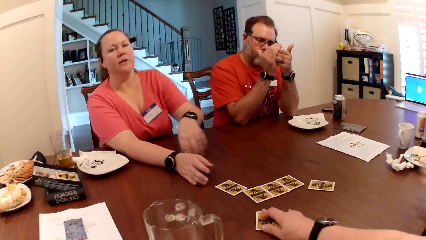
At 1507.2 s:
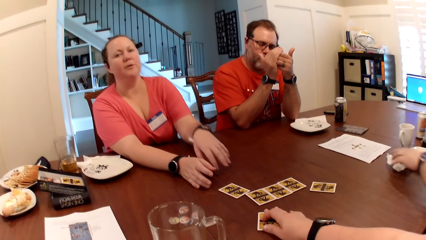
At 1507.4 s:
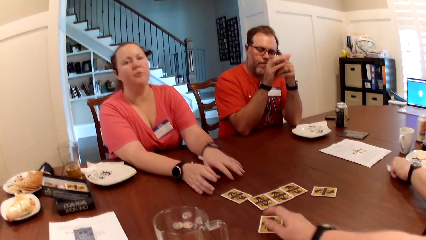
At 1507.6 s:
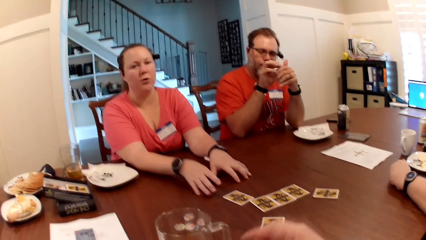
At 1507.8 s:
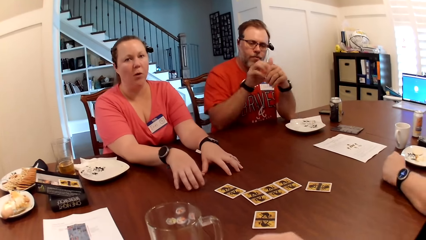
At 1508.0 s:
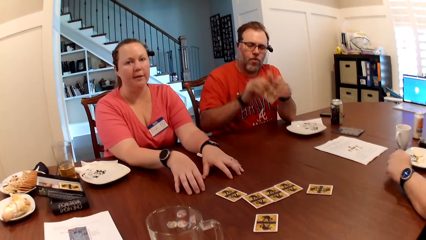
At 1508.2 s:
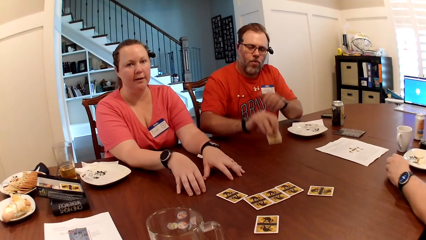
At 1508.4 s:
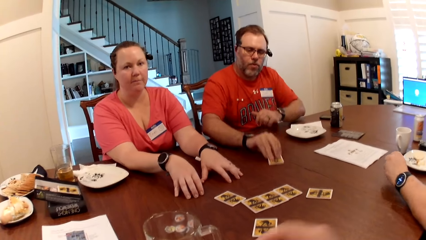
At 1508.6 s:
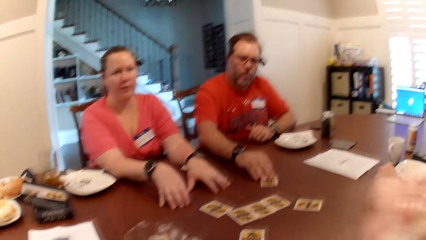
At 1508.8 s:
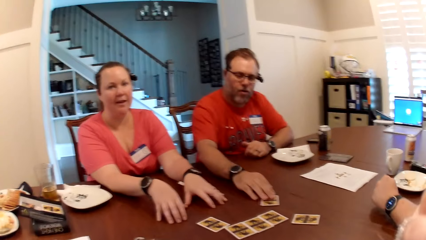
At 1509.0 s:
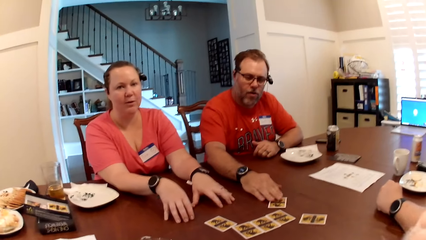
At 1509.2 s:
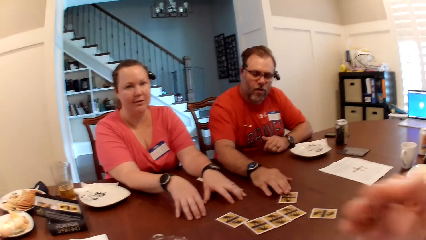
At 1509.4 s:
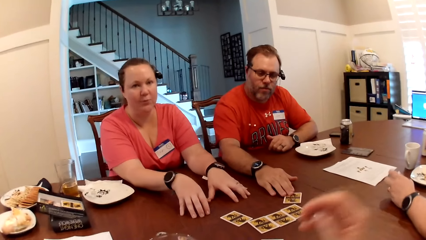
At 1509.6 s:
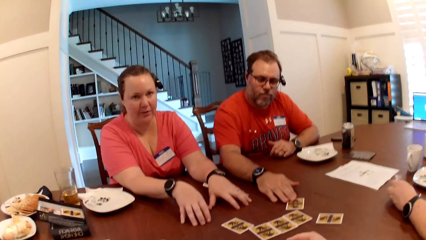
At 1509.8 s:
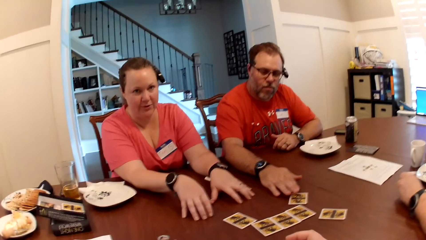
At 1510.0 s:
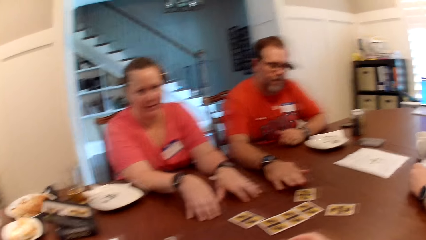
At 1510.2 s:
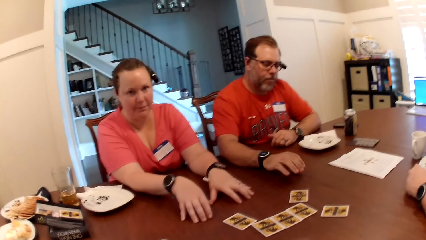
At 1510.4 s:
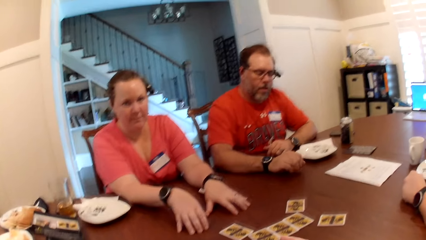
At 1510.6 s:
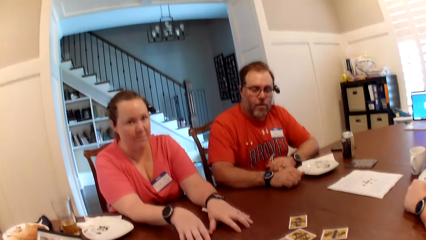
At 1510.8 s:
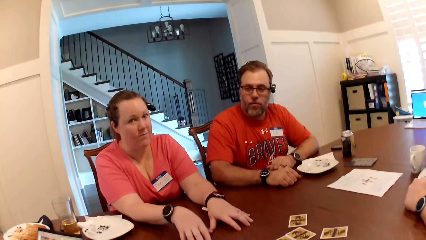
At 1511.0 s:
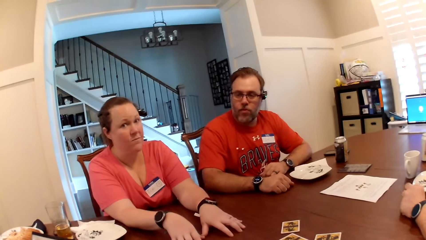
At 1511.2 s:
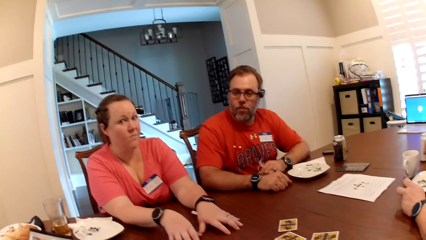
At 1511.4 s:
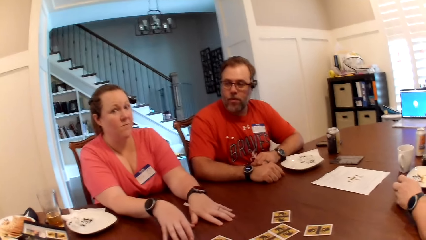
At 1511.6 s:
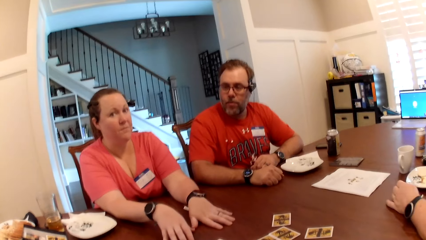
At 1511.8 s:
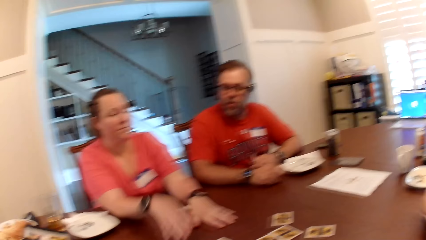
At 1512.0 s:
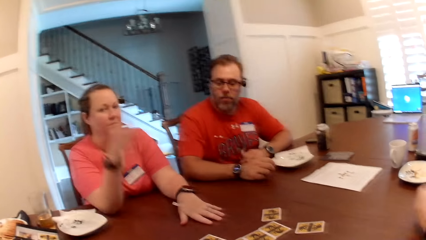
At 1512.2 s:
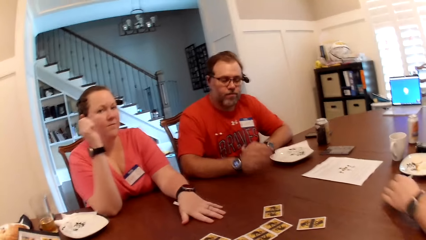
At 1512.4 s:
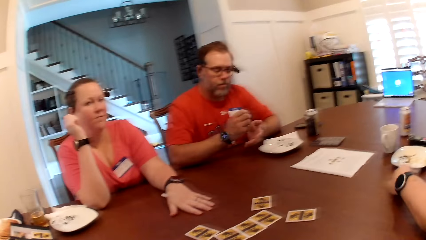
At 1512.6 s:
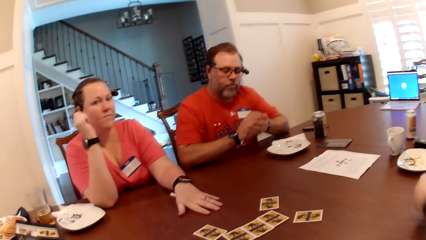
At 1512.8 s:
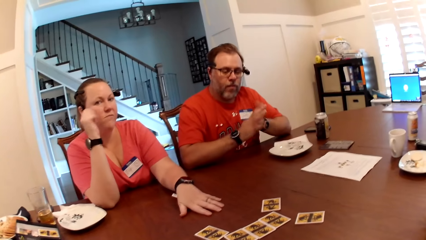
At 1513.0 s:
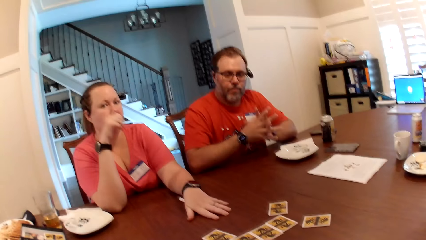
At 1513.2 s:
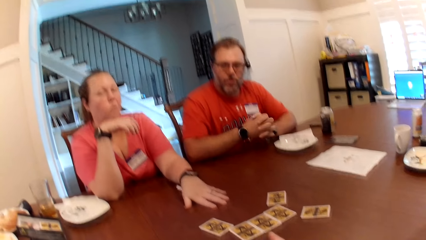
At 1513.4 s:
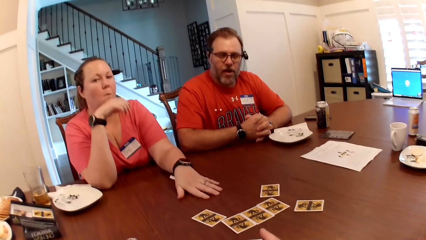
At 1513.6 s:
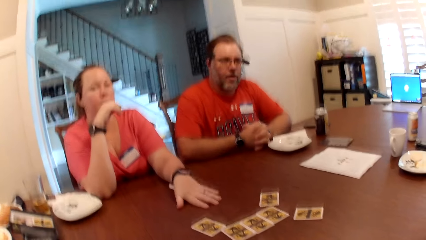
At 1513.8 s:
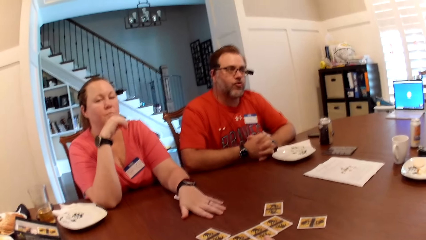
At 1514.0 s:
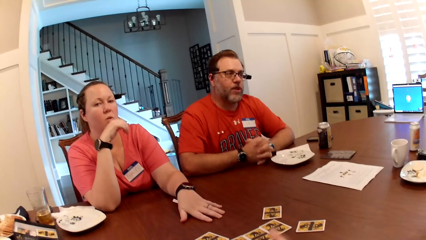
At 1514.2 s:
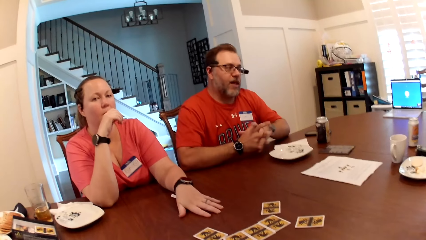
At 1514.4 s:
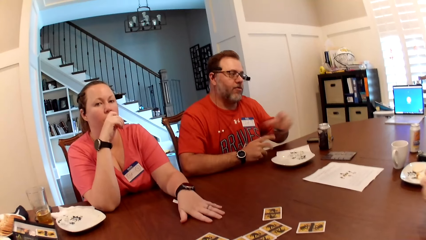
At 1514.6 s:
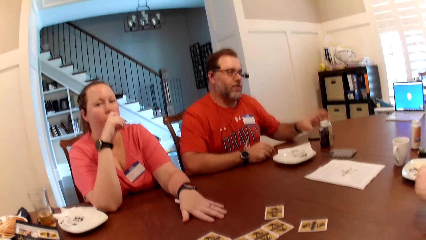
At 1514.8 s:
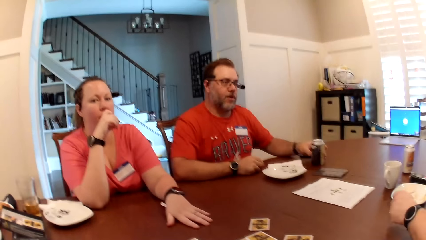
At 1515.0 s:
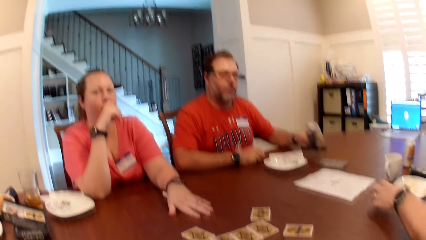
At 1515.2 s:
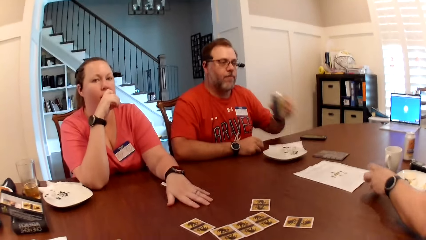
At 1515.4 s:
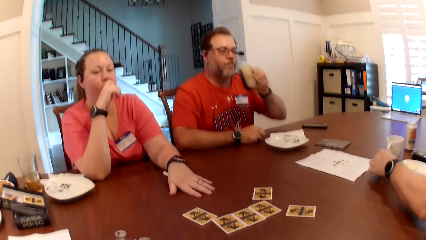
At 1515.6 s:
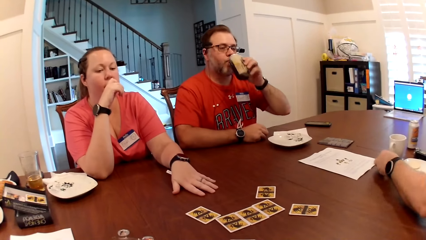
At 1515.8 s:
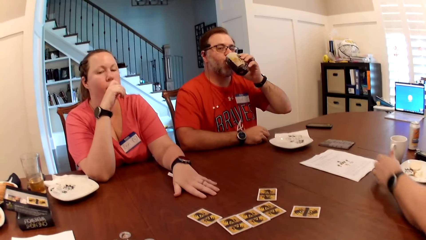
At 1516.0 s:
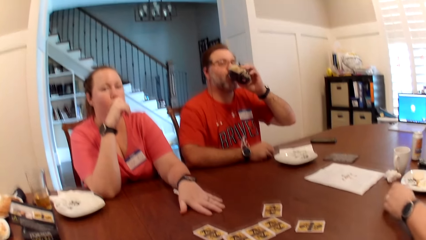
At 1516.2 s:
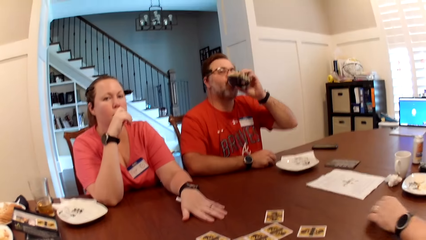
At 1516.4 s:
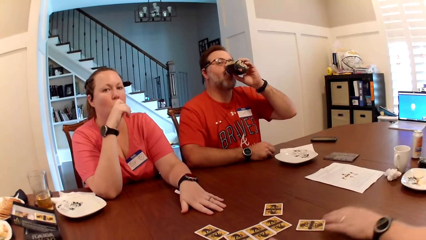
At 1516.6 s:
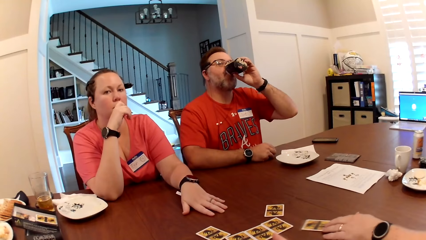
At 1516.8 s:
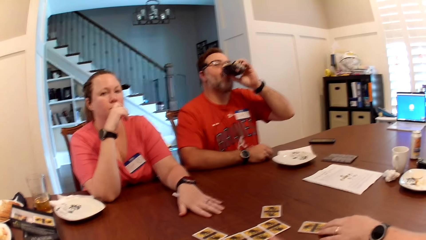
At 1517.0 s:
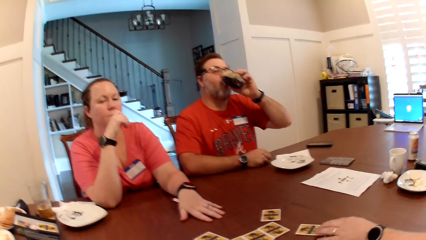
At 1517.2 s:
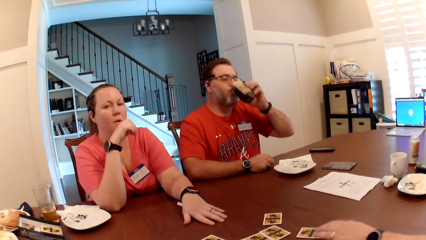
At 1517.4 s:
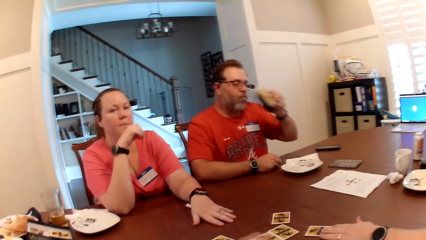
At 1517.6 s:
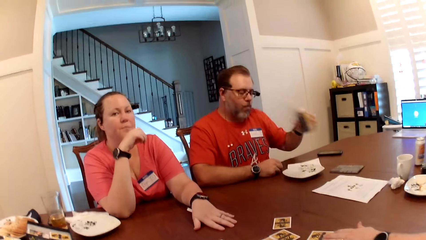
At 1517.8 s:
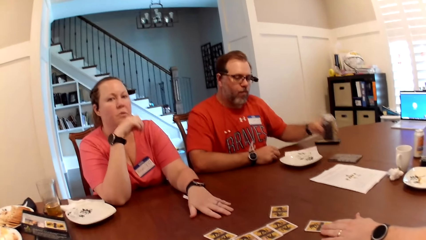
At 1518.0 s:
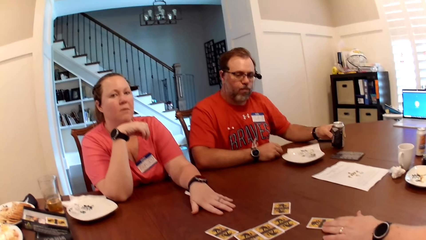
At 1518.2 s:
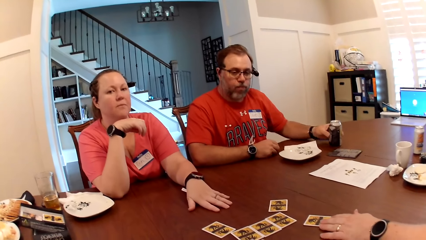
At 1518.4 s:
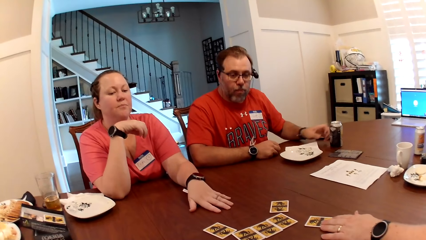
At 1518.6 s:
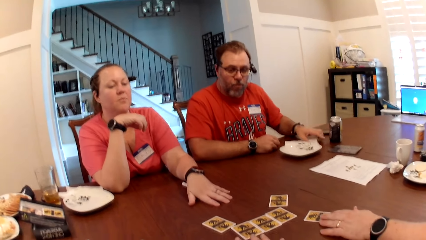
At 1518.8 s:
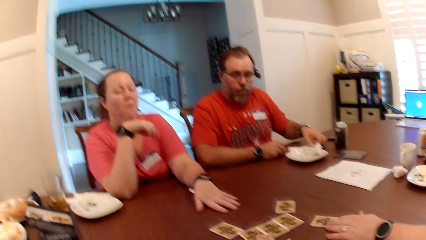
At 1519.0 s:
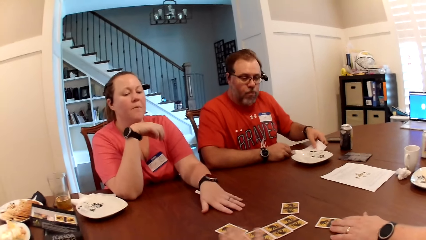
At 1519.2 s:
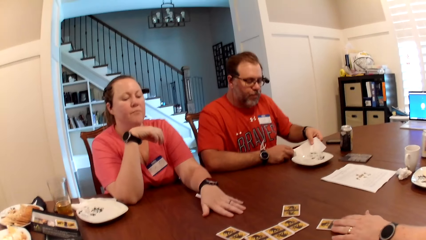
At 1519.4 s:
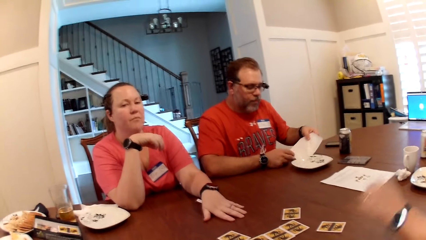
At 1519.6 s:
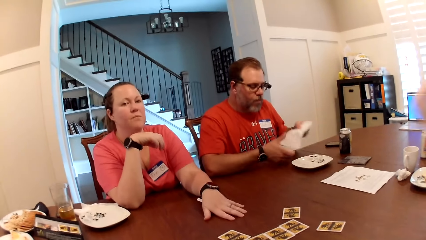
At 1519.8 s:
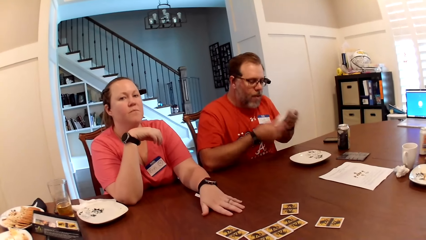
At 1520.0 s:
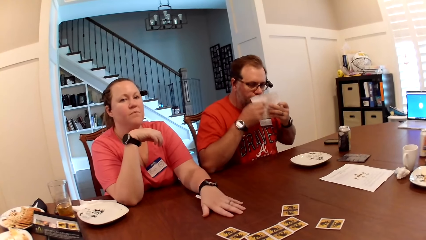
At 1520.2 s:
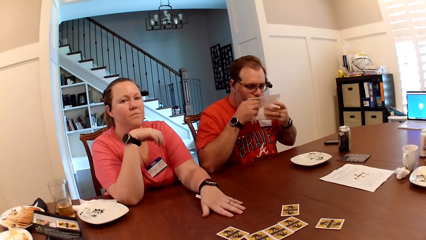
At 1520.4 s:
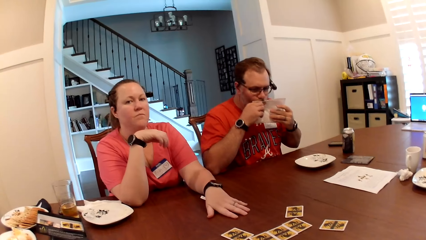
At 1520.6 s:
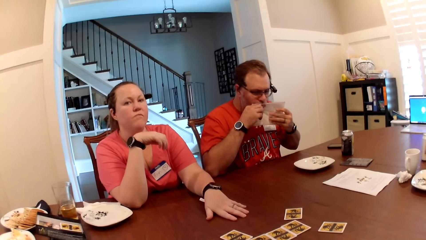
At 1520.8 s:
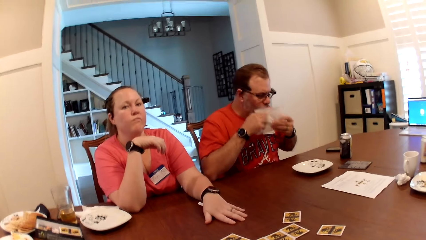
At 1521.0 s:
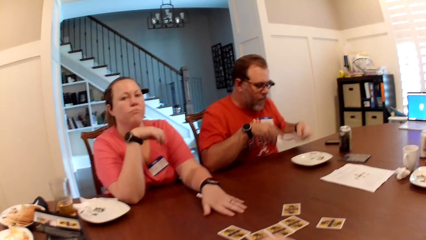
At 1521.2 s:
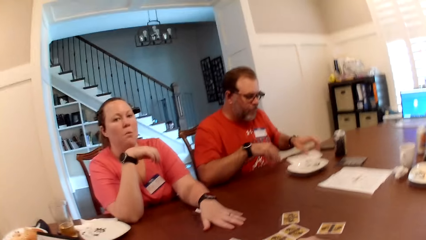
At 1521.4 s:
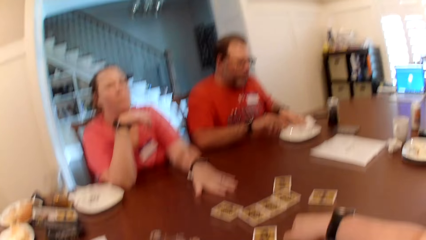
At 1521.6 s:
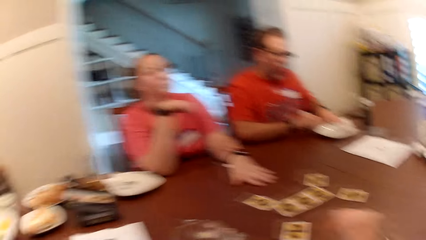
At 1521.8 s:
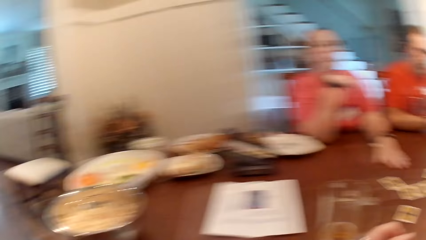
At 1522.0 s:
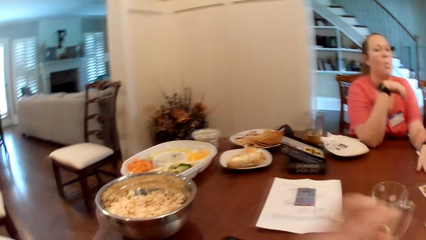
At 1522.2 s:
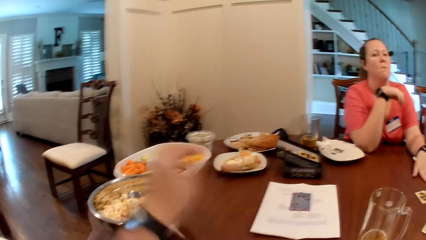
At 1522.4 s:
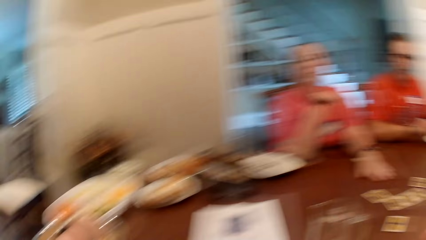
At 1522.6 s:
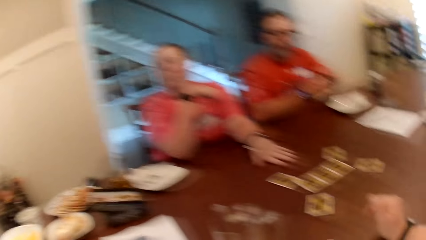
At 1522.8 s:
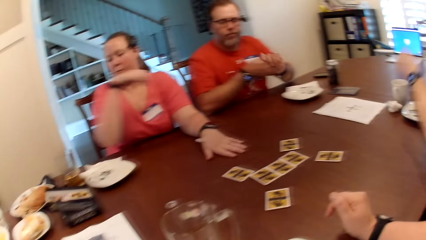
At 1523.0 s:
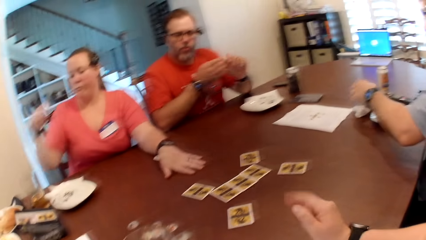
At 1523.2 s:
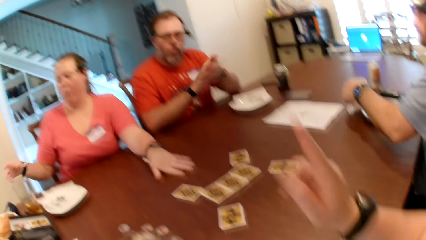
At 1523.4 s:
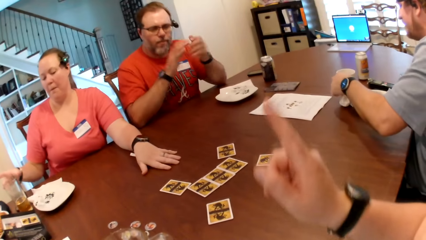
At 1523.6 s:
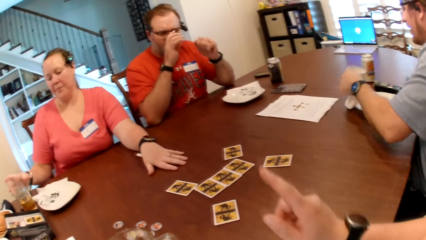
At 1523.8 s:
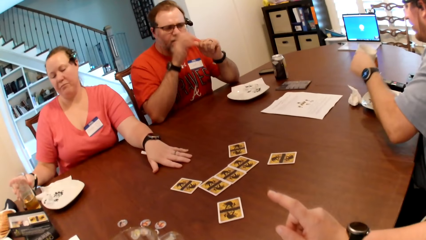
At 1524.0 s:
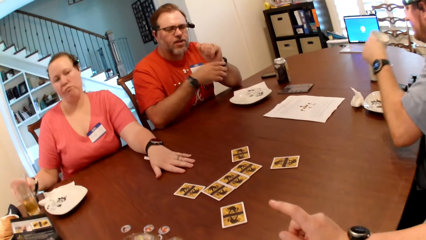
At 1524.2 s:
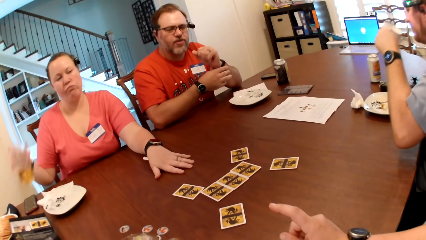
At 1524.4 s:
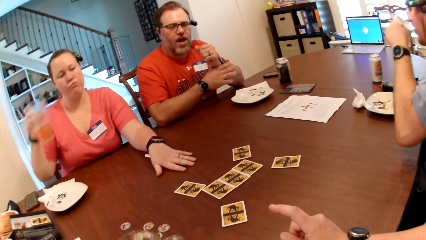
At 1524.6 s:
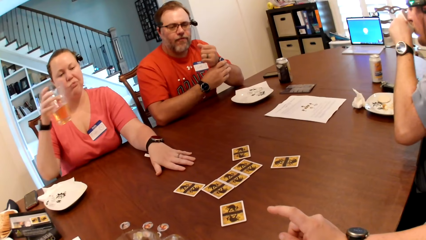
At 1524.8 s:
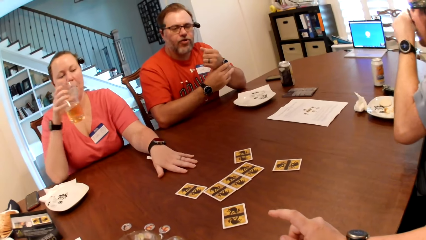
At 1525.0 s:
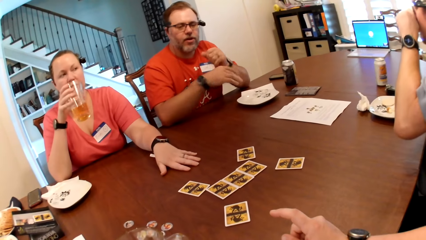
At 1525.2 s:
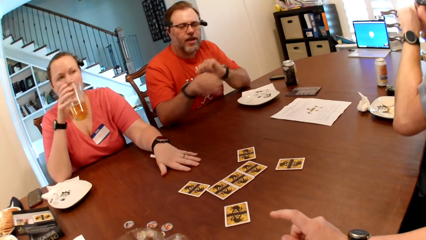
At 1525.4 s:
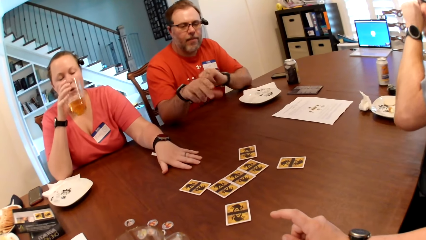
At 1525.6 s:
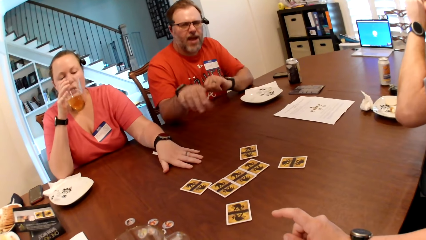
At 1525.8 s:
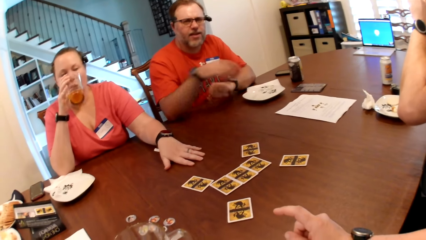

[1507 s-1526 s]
The man picks his paper napkin from the table with his left hand and cleans his left hand with his paper napkin. Another man drops the card on the table with his right hand. The camera wearer eats popcorn with her right hand. The other man rubs both hands together and picks up the beer can with his left hand. The first man drops his paper napkin on the table with his left hand. The other man drinks from the beer can with his left hand. The first man moves his card on the table with his left hand. The other man drops the beer can on the table with his left hand, picks up his paper napkin with his left hand, cleans his mouth with his paper napkin in both hands, and drops his paper napkin on the table with his left hand. The camera wearer gestures with her right hand. She puts her left hand in the bowl of popcorn. The other man rubs both hands together. The camera wearer picks some popcorn in the bowl. She gestures with her right hand. The first man picks a cup from the table with his left hand. The woman picks a glass of beer from the table with her right hand. The other man adjusts his glasses with his right hand and adjusts the watch on his left arm with his right hand. The first man drinks from the cup with his left hand. The woman drinks from the glass of beer with her right hand. The other man gestures with his right hand.
